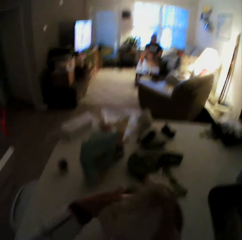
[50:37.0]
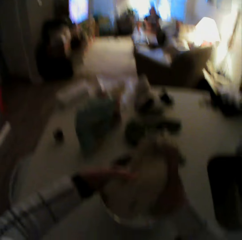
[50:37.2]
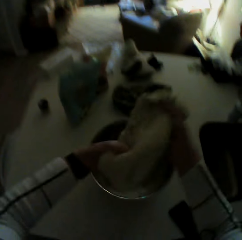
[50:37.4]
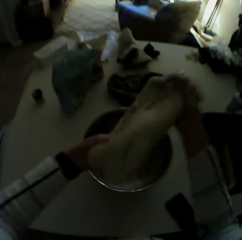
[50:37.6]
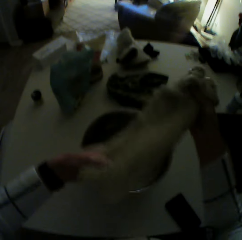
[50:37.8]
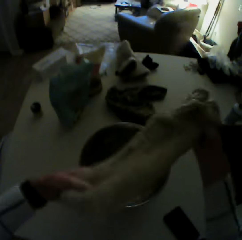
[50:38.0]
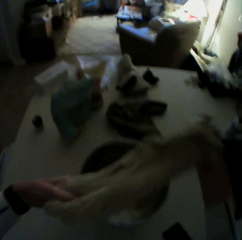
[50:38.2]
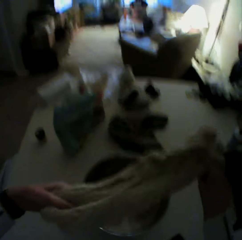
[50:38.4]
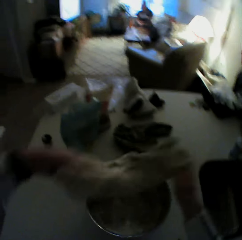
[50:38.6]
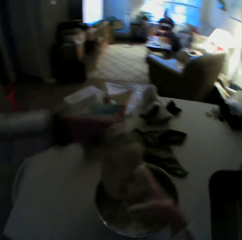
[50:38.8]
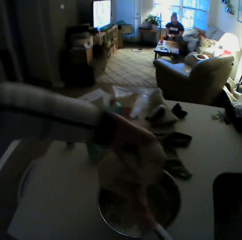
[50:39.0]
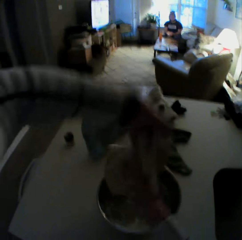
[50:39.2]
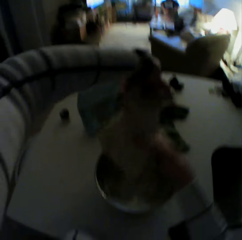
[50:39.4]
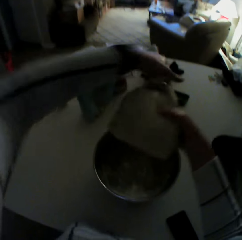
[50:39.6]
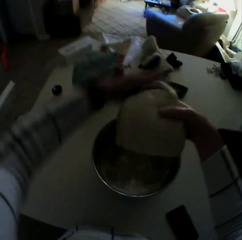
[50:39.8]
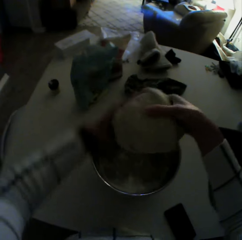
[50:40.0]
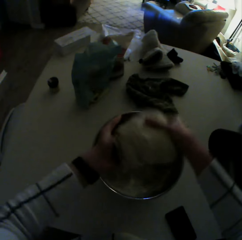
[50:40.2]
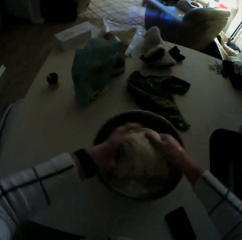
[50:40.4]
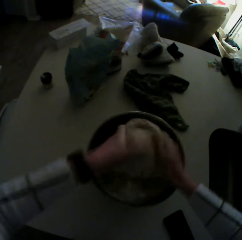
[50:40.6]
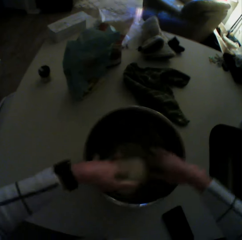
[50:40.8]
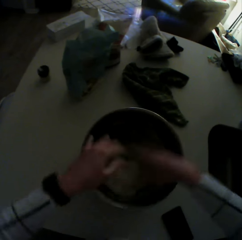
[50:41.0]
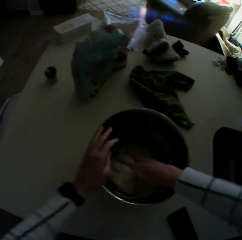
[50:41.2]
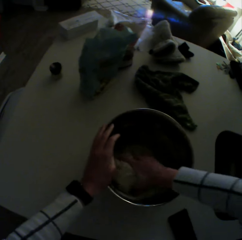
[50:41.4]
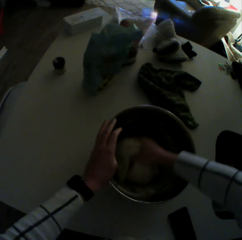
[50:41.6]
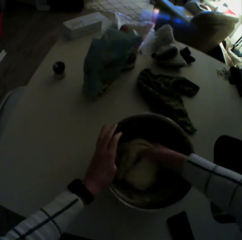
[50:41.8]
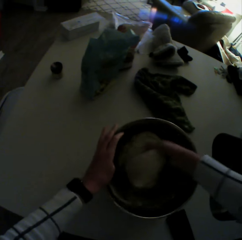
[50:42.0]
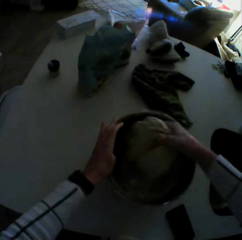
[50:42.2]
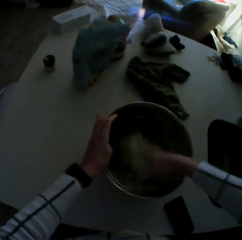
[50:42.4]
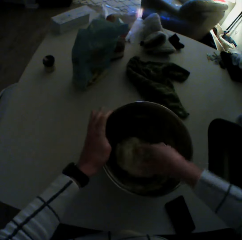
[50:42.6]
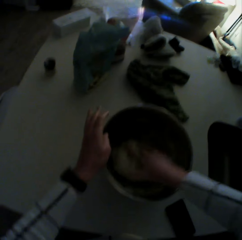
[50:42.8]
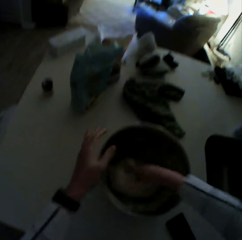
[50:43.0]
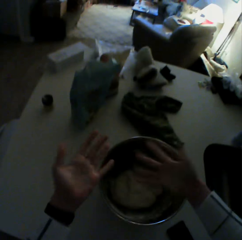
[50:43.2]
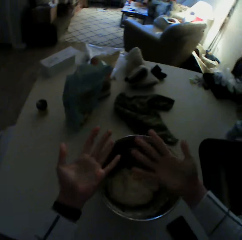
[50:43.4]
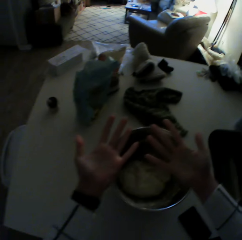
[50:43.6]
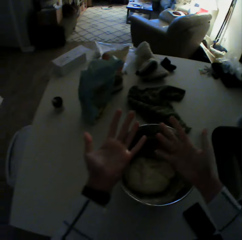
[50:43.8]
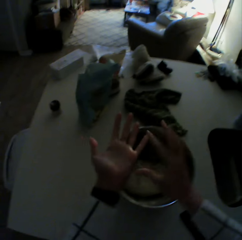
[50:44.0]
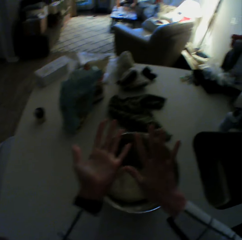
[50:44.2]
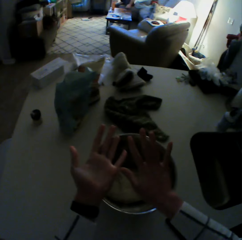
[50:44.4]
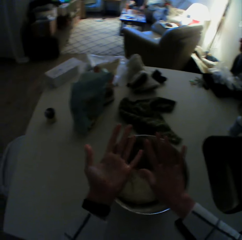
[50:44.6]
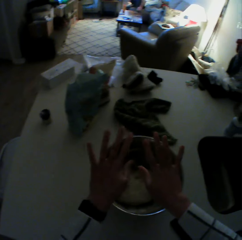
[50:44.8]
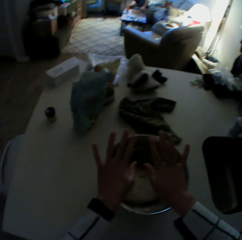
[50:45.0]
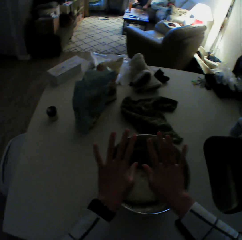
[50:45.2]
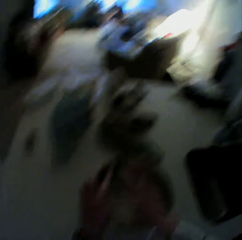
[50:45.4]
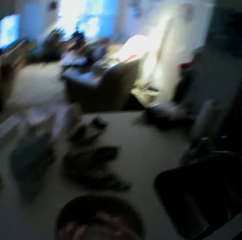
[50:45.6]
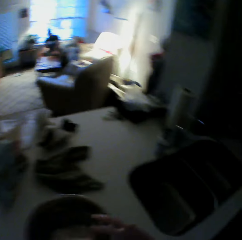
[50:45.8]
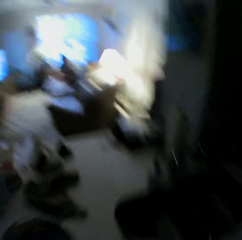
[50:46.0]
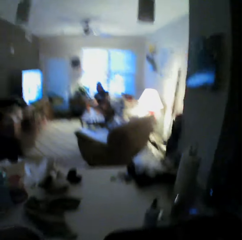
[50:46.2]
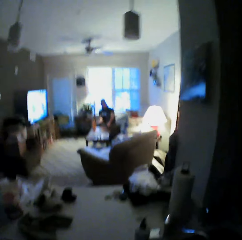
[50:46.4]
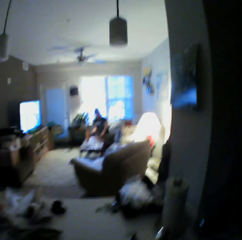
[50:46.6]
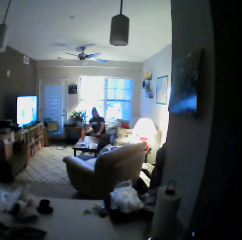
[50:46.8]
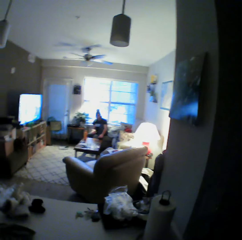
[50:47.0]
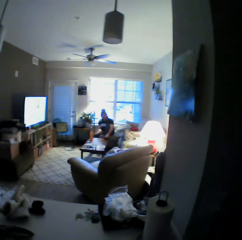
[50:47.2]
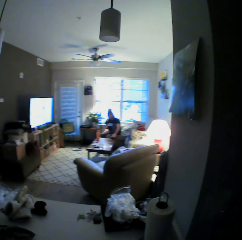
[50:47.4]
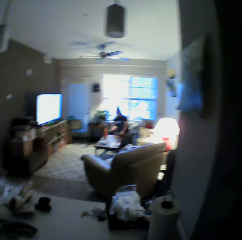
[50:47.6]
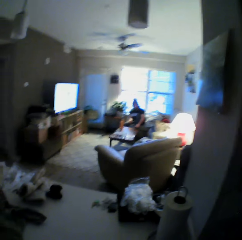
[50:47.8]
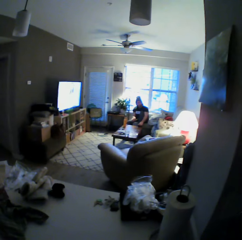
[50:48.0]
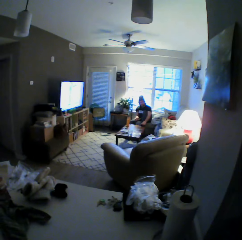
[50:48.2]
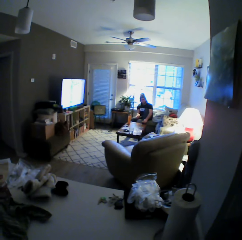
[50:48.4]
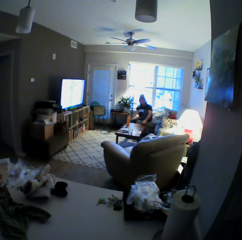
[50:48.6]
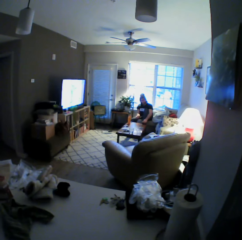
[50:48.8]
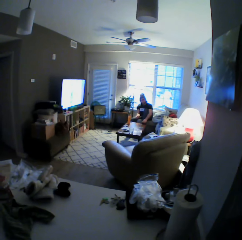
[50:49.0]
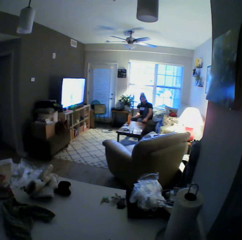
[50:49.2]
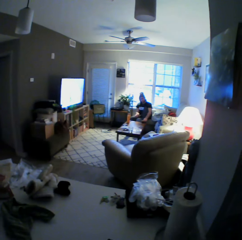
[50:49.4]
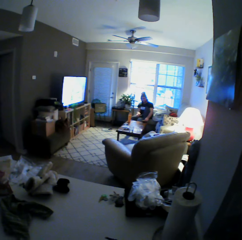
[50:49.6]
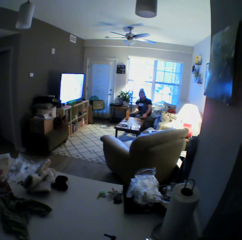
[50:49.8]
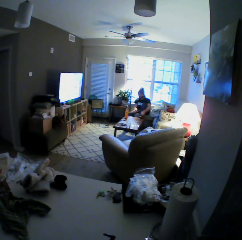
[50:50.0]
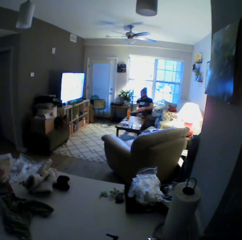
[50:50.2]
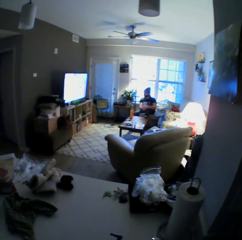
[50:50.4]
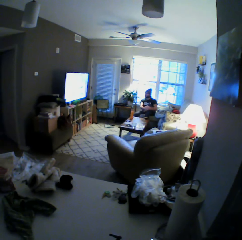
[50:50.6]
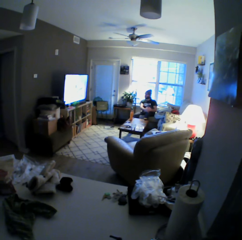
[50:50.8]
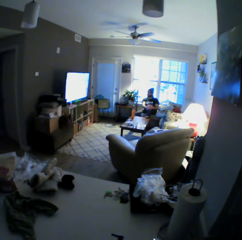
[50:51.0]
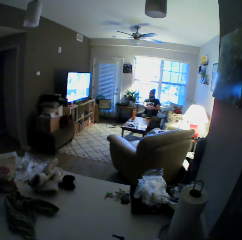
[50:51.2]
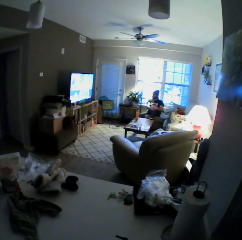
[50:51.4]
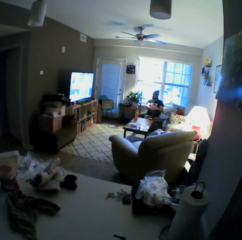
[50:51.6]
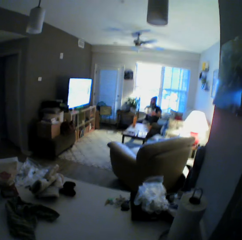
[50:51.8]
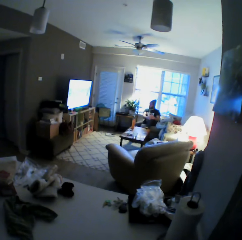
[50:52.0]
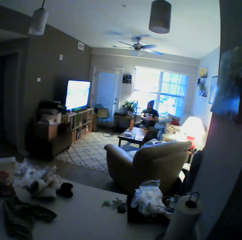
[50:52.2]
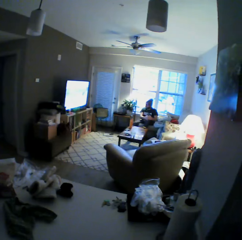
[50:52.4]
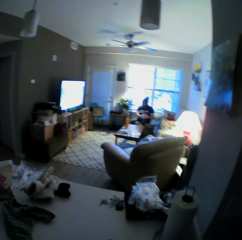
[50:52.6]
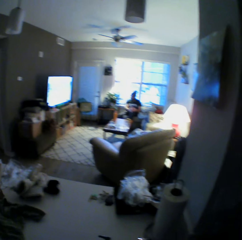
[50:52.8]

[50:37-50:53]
The camera wearer places the dough in the bowl on the kitchen table with her left hand. She turns the dough. She kneads the dough in the bowl with her right hand. She looks at her hand.

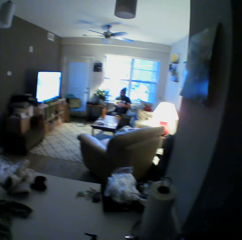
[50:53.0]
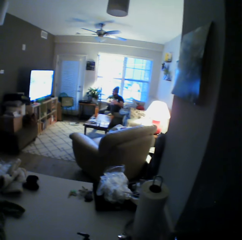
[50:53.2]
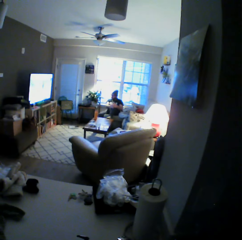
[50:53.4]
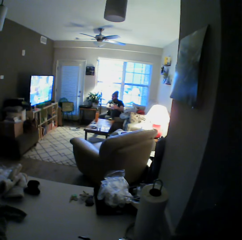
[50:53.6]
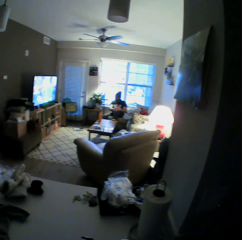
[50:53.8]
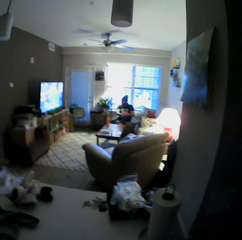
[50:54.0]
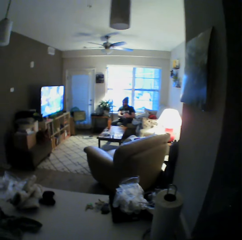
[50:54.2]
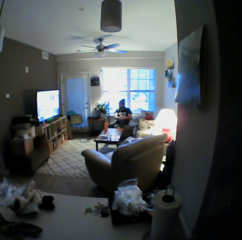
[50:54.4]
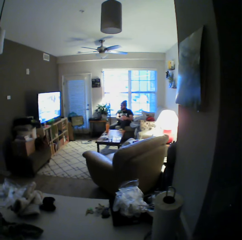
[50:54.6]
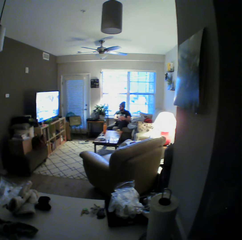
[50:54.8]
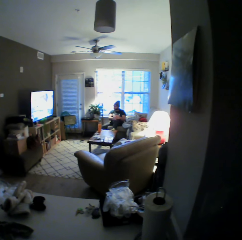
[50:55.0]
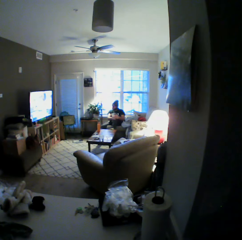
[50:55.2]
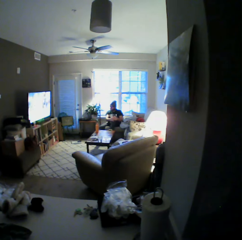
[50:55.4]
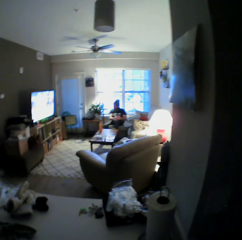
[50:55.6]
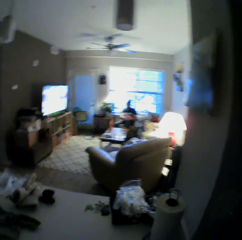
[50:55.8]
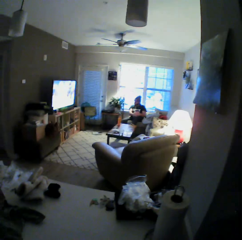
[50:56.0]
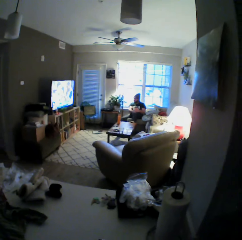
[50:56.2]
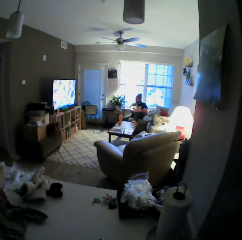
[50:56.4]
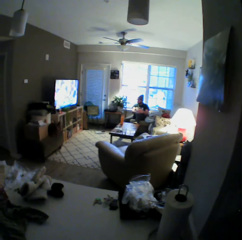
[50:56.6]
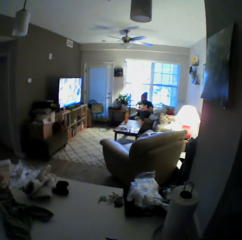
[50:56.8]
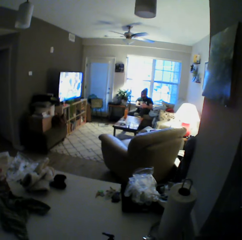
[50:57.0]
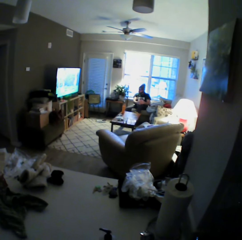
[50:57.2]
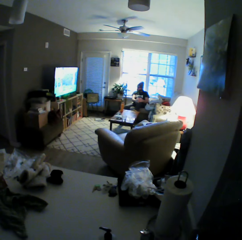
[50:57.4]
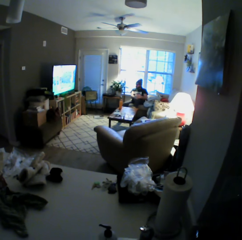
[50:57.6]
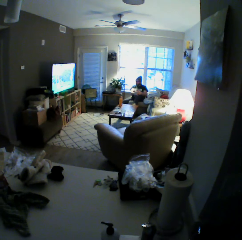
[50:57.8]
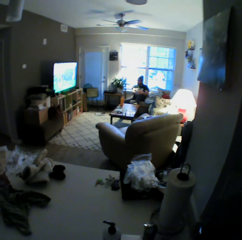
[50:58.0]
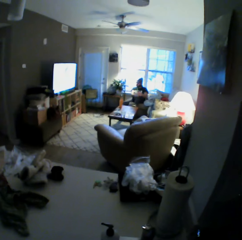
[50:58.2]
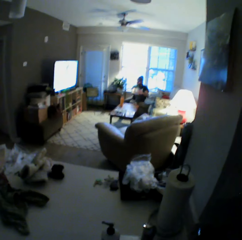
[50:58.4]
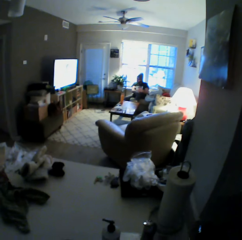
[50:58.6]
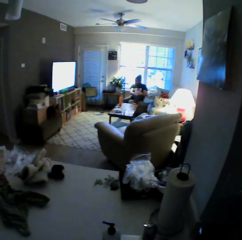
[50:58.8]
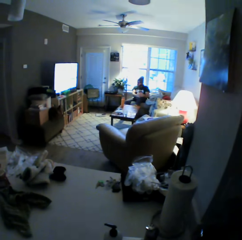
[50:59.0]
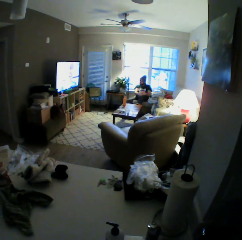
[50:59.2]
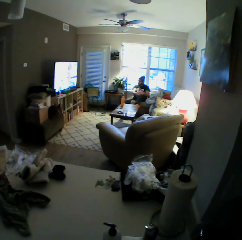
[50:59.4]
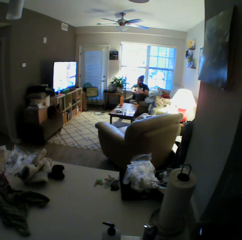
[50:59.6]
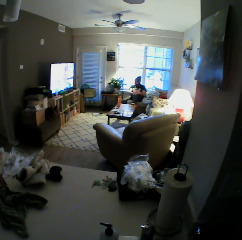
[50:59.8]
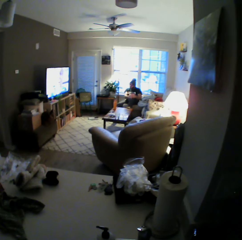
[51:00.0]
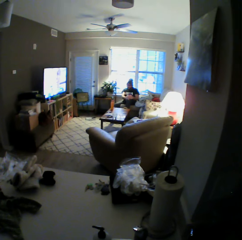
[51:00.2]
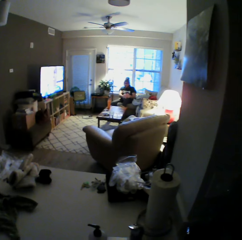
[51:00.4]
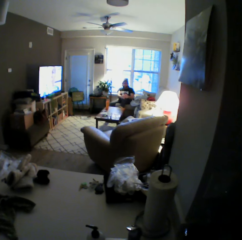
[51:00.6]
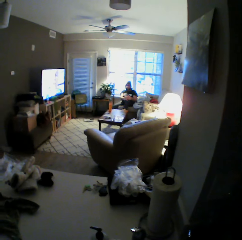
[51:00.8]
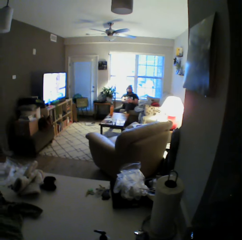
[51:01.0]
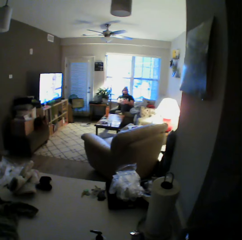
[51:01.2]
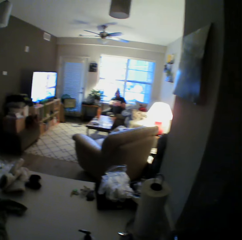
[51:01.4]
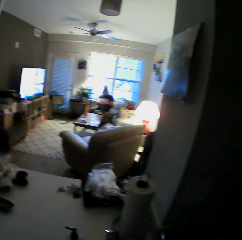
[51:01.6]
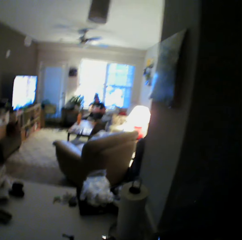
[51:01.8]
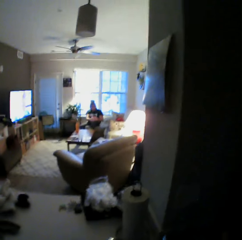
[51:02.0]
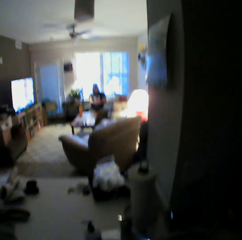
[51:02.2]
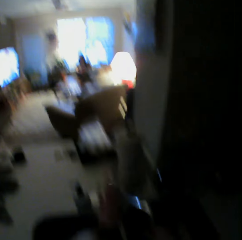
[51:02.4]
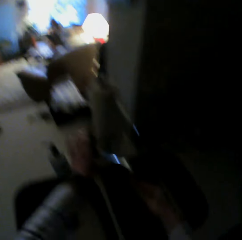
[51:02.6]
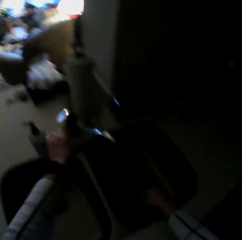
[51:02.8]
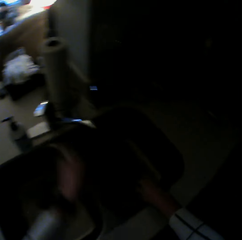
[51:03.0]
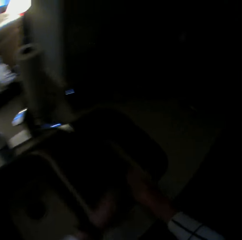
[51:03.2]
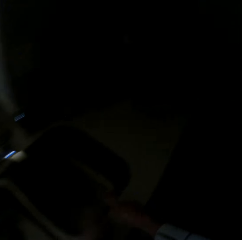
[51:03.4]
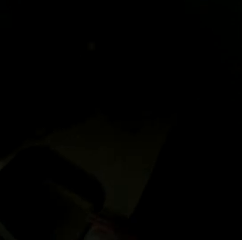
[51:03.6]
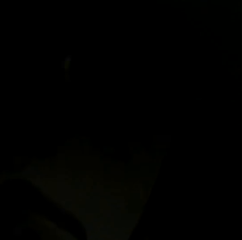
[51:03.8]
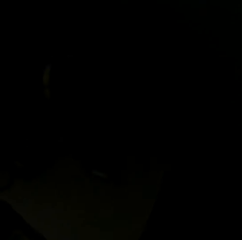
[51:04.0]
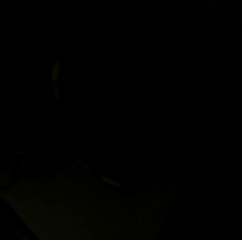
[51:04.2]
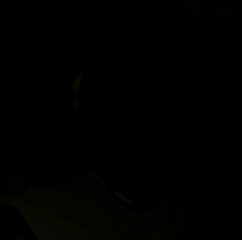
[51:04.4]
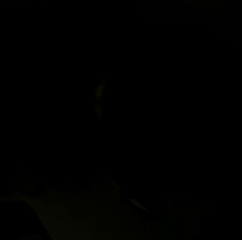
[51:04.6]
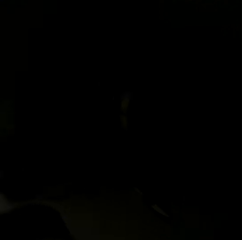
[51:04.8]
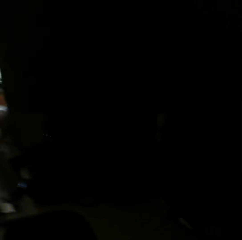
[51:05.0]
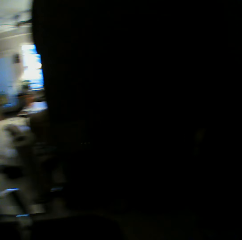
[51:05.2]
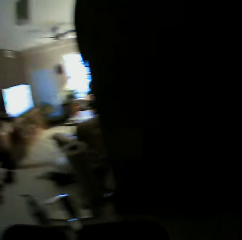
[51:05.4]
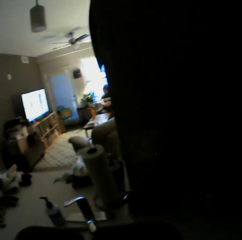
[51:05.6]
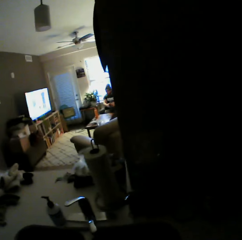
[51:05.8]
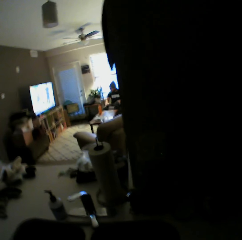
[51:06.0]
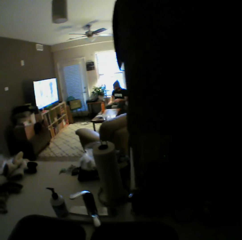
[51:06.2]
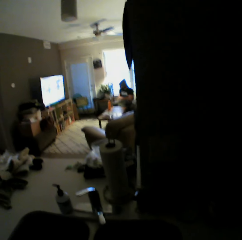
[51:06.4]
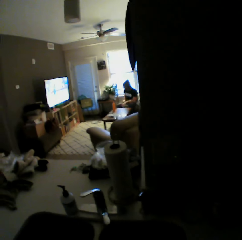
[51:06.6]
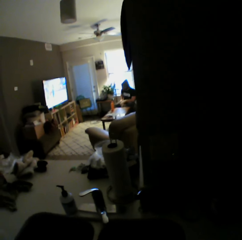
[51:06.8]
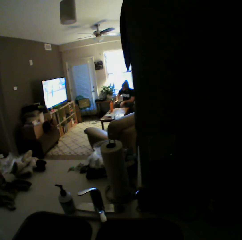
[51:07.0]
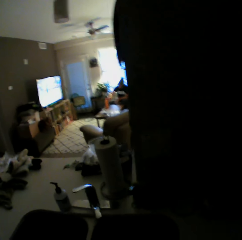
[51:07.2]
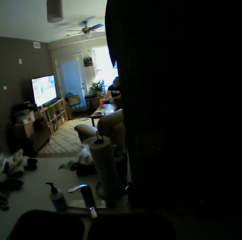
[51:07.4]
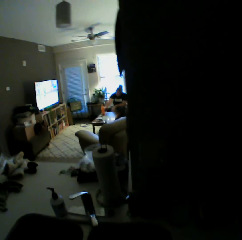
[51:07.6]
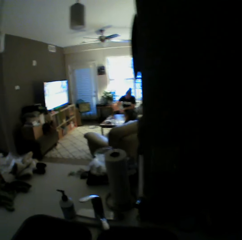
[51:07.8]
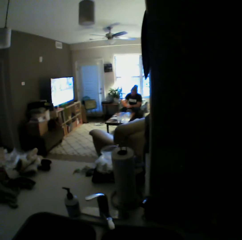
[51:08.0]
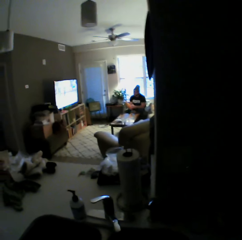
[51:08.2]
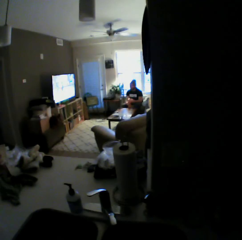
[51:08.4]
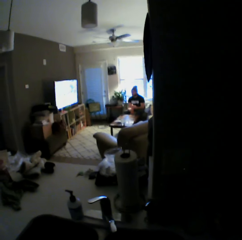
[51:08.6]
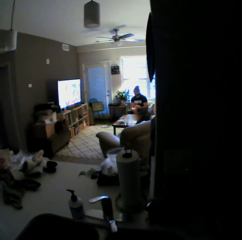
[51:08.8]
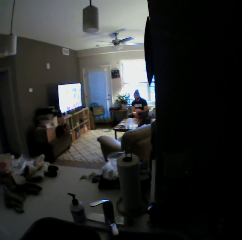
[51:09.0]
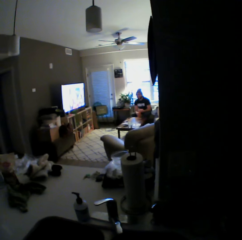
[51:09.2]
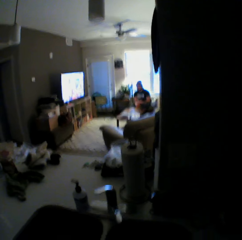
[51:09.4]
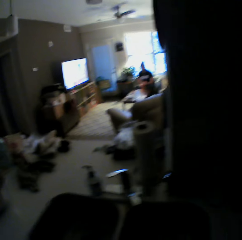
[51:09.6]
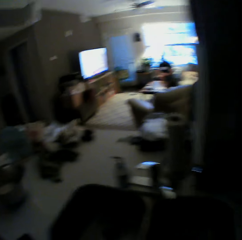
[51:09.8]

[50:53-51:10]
The camera wearer touches a tap. A man takes a bottle on the table.
